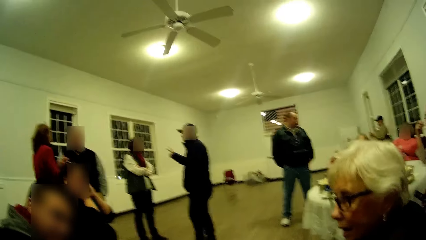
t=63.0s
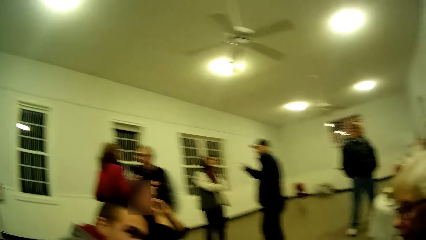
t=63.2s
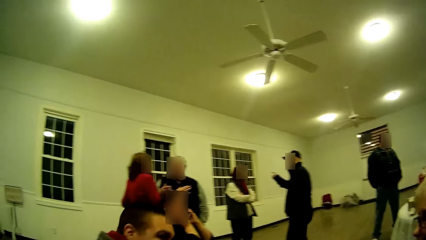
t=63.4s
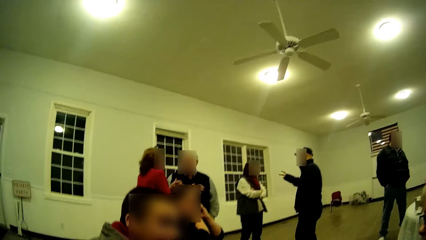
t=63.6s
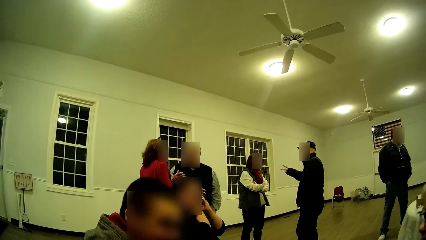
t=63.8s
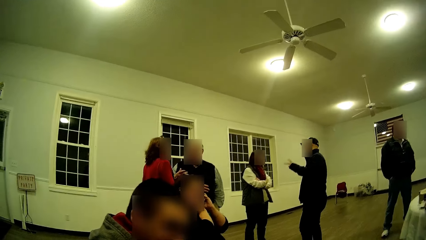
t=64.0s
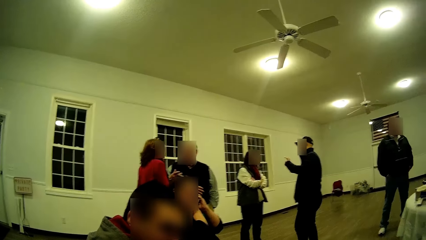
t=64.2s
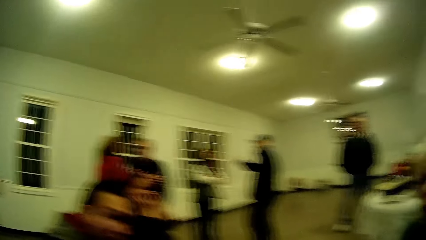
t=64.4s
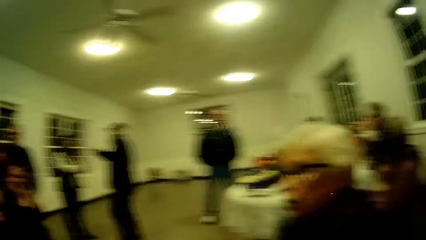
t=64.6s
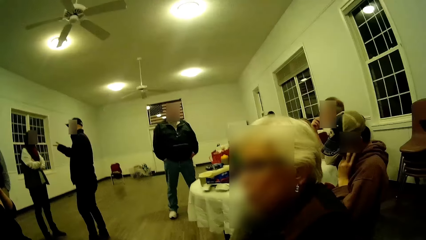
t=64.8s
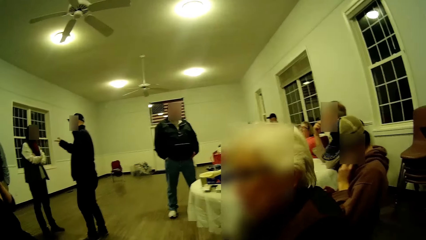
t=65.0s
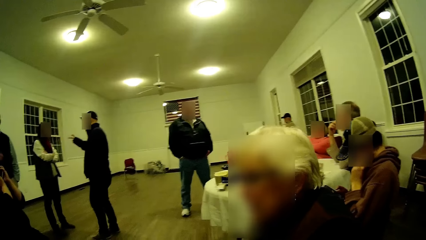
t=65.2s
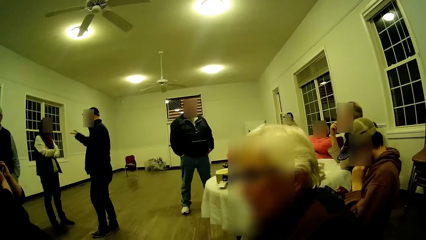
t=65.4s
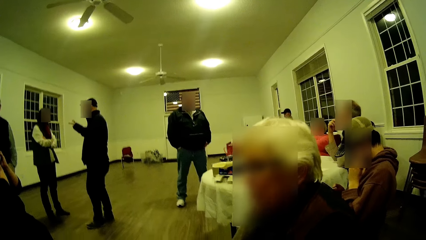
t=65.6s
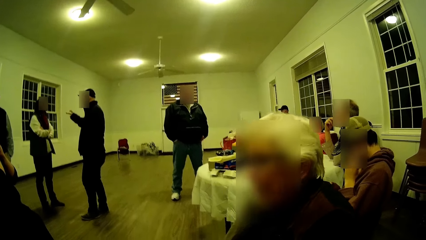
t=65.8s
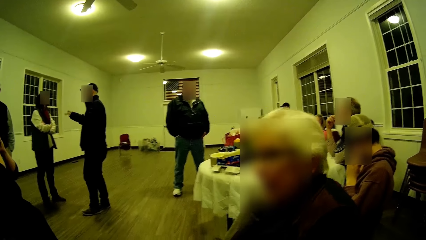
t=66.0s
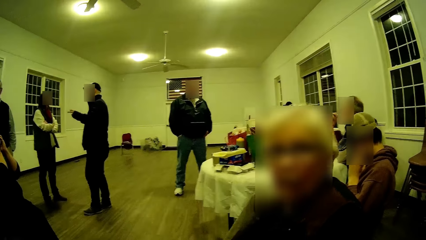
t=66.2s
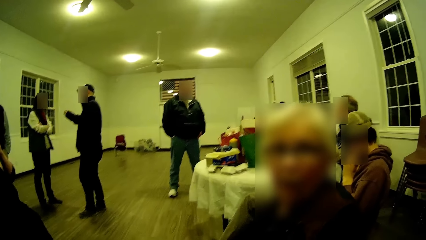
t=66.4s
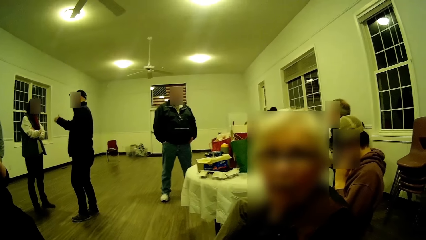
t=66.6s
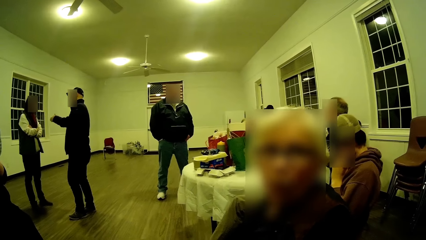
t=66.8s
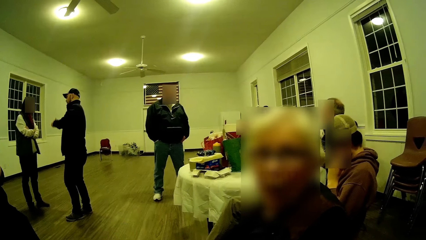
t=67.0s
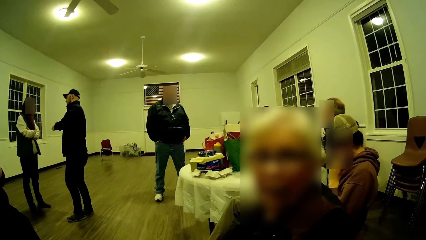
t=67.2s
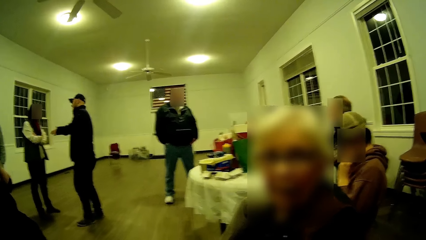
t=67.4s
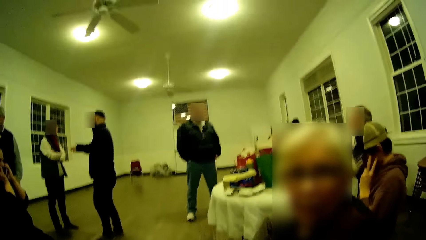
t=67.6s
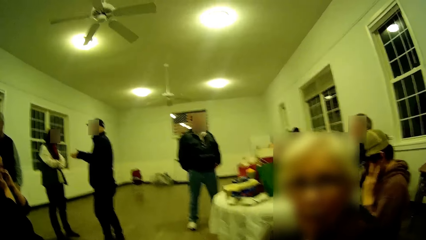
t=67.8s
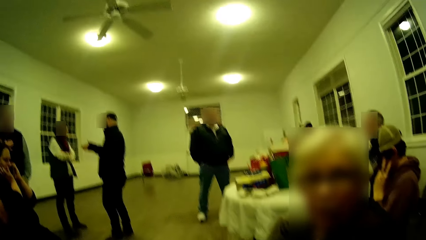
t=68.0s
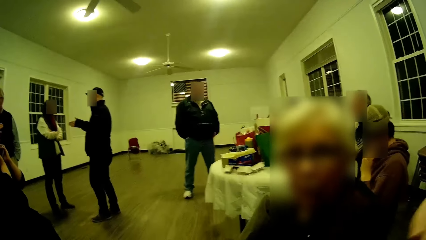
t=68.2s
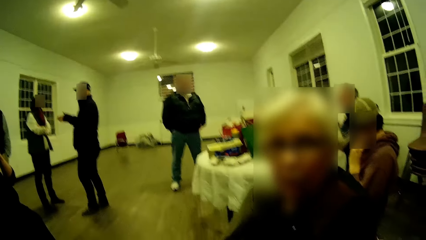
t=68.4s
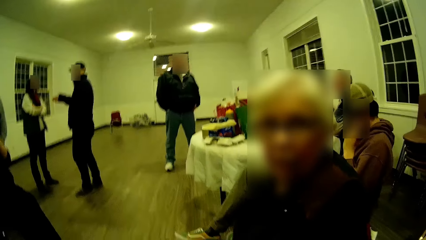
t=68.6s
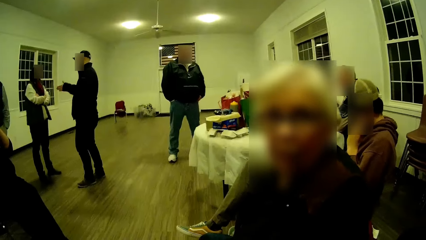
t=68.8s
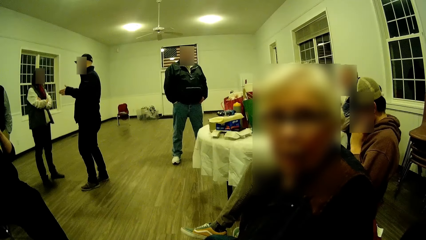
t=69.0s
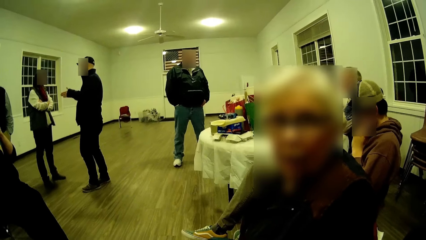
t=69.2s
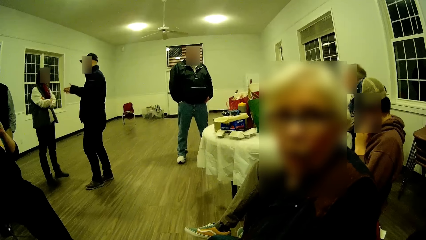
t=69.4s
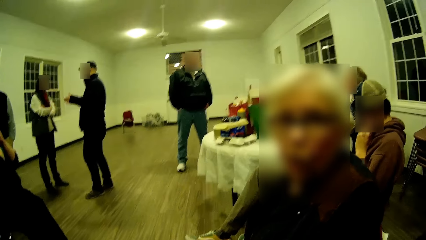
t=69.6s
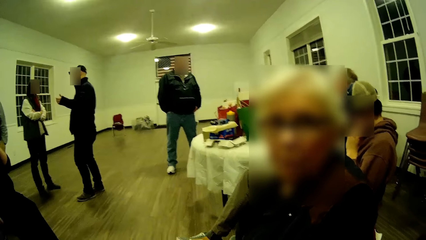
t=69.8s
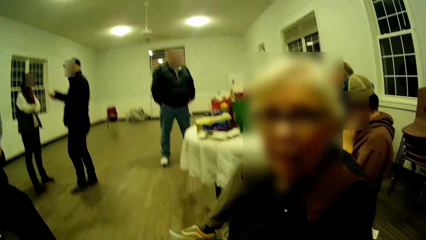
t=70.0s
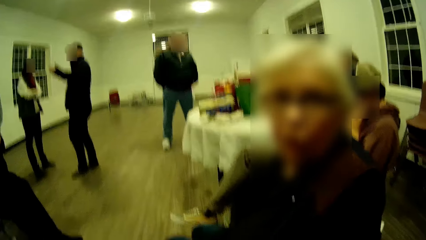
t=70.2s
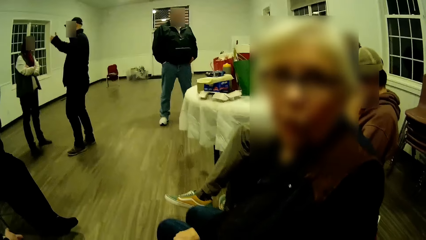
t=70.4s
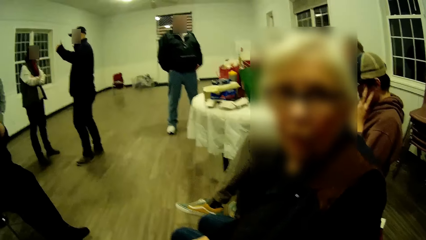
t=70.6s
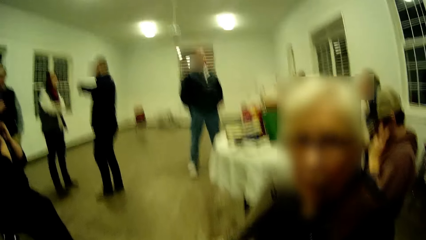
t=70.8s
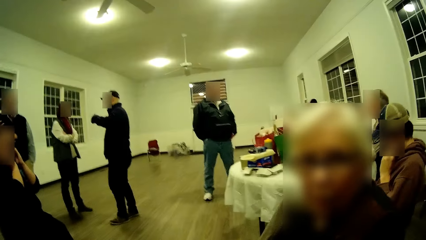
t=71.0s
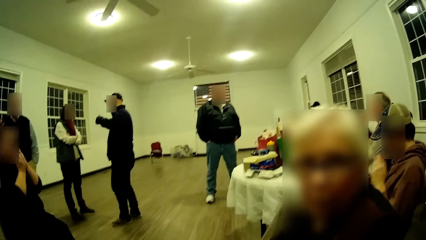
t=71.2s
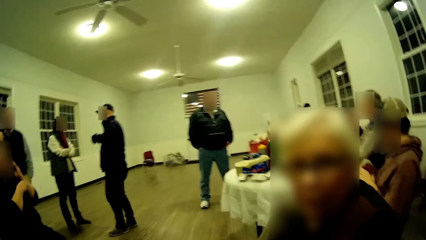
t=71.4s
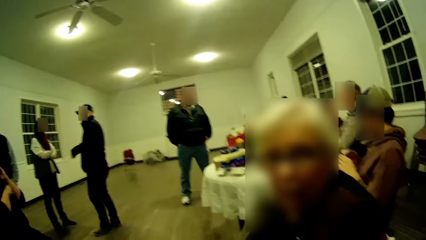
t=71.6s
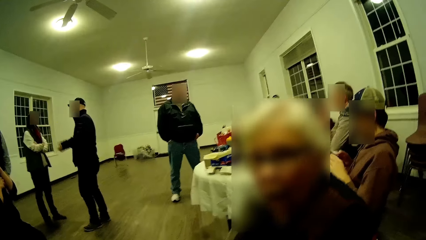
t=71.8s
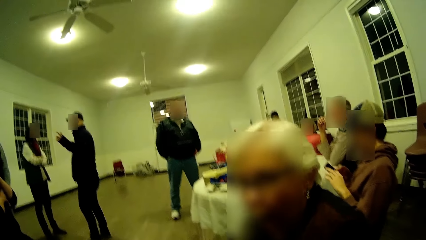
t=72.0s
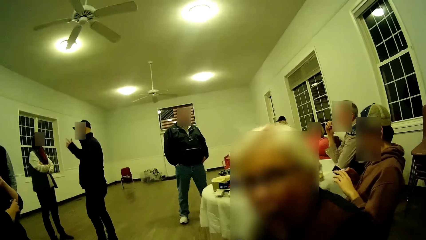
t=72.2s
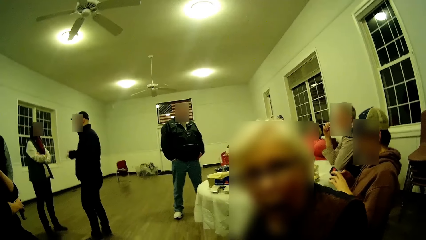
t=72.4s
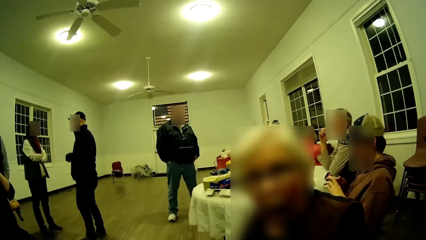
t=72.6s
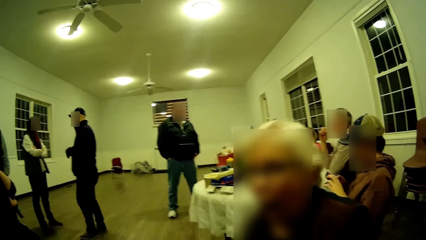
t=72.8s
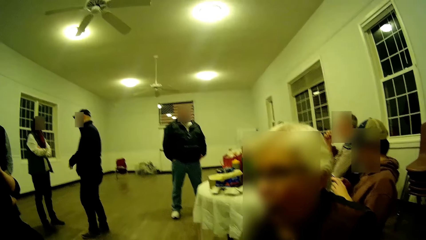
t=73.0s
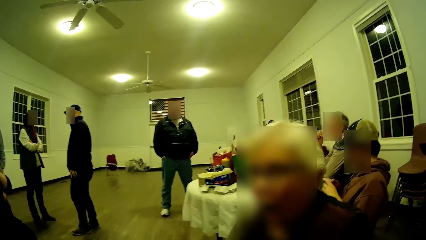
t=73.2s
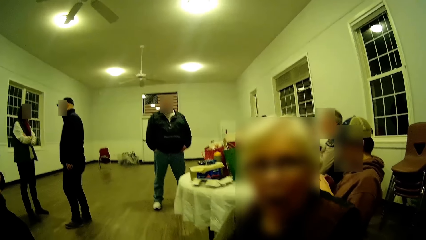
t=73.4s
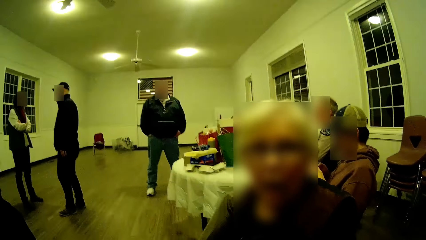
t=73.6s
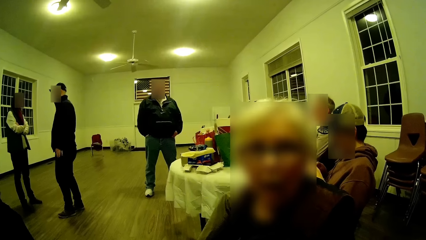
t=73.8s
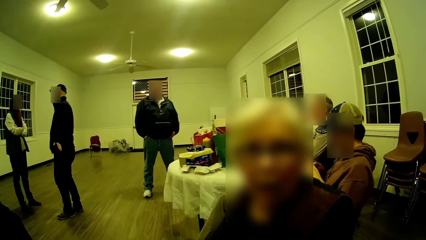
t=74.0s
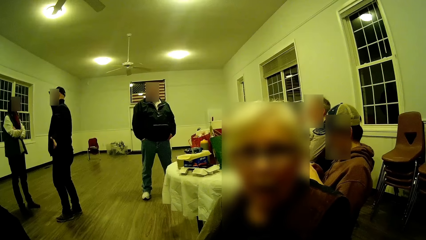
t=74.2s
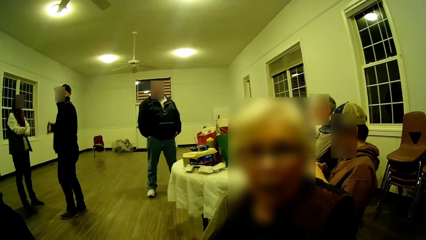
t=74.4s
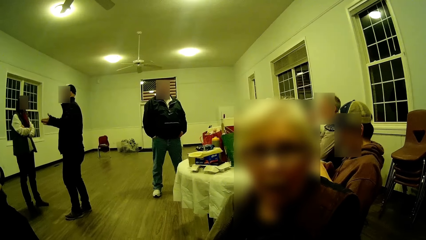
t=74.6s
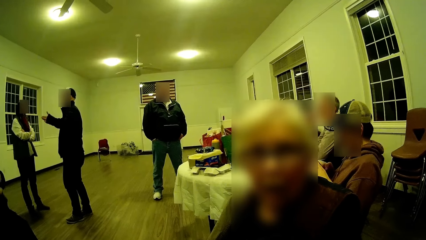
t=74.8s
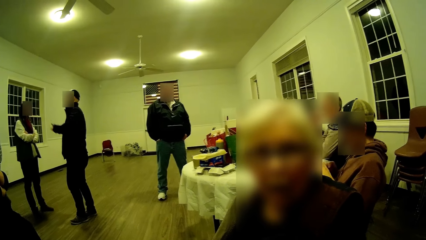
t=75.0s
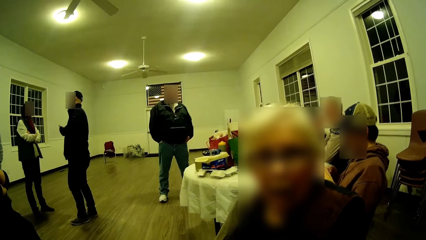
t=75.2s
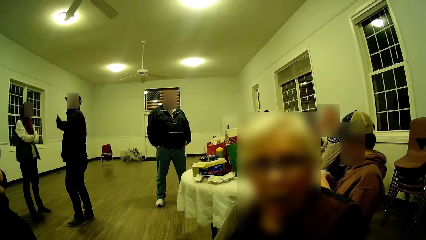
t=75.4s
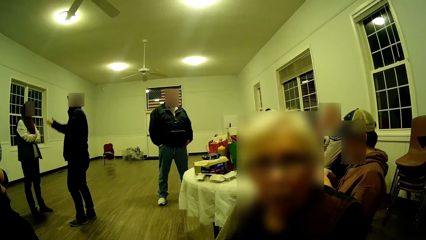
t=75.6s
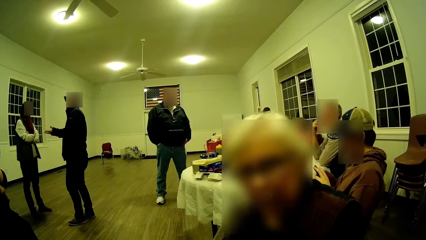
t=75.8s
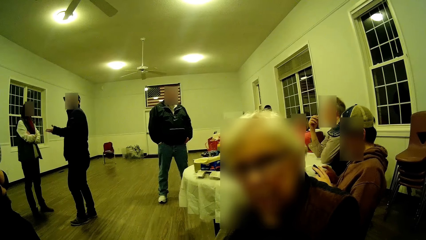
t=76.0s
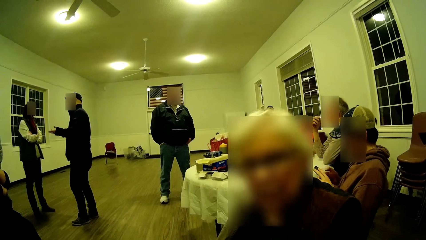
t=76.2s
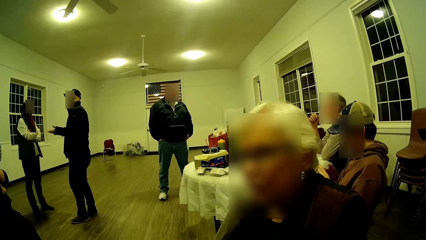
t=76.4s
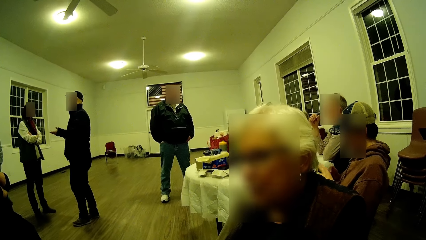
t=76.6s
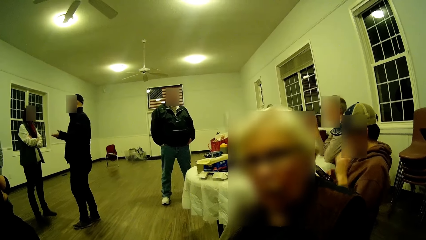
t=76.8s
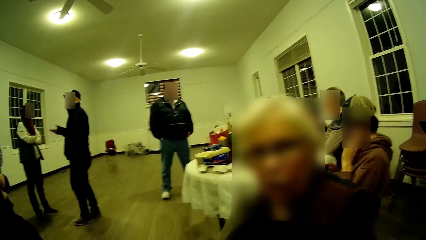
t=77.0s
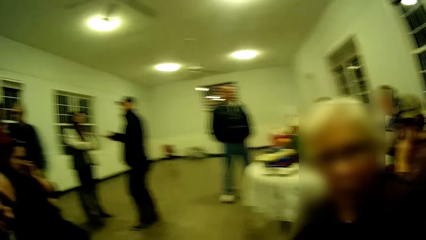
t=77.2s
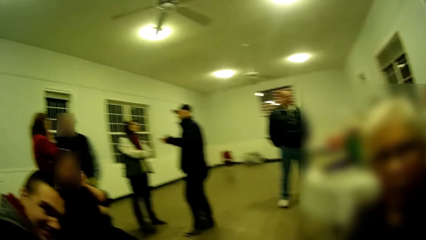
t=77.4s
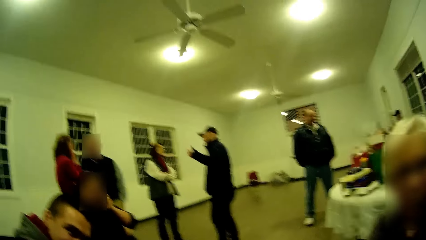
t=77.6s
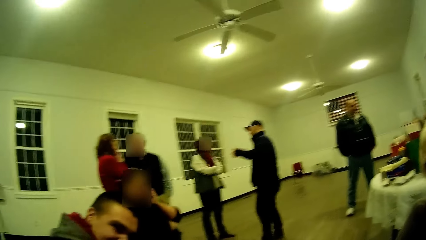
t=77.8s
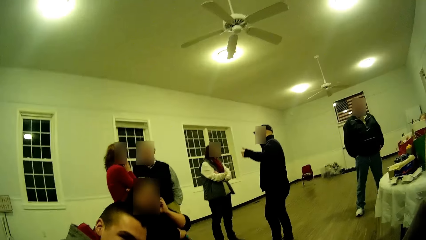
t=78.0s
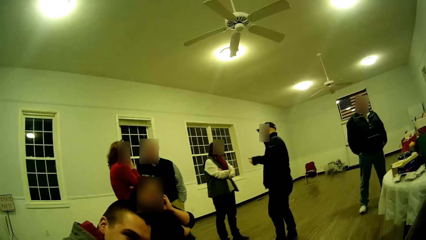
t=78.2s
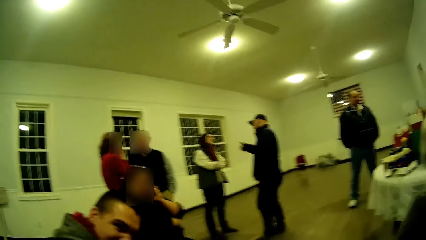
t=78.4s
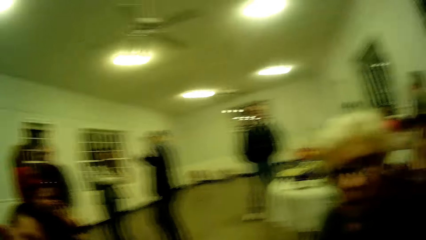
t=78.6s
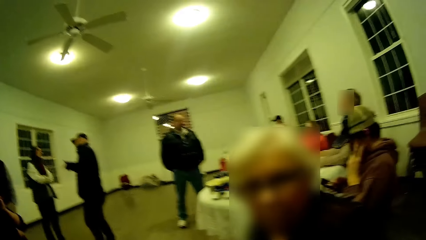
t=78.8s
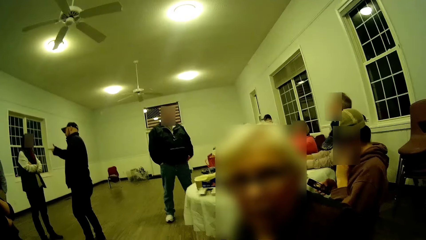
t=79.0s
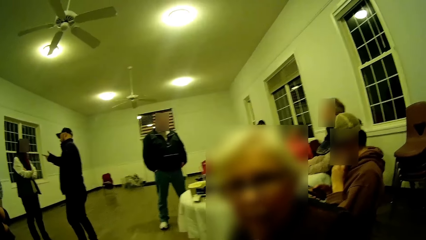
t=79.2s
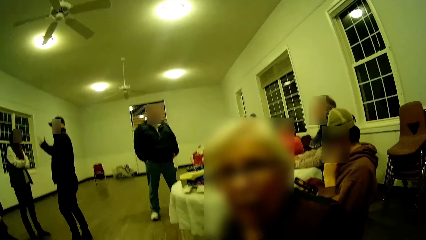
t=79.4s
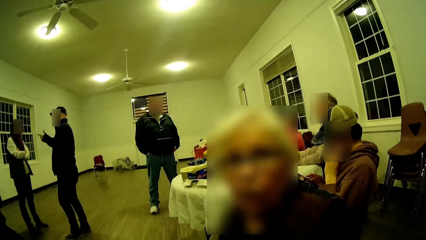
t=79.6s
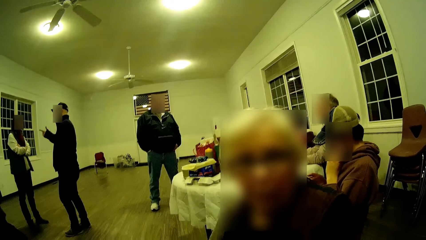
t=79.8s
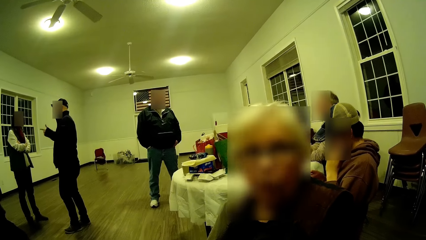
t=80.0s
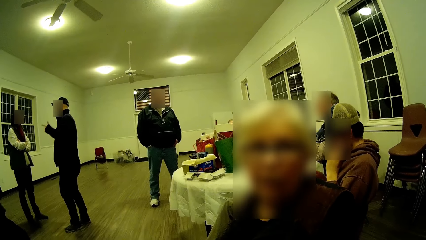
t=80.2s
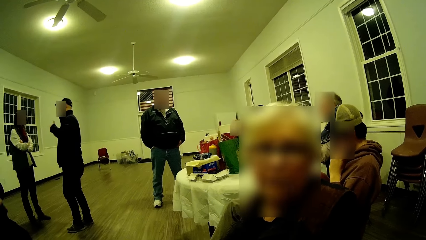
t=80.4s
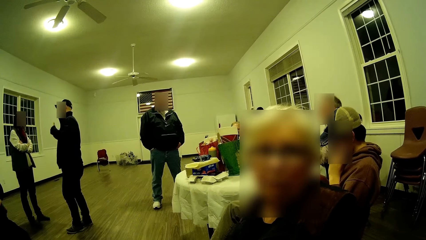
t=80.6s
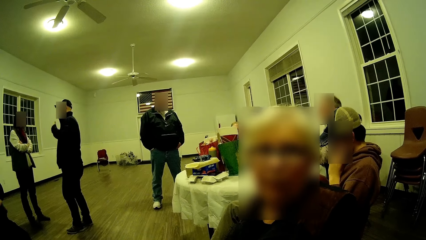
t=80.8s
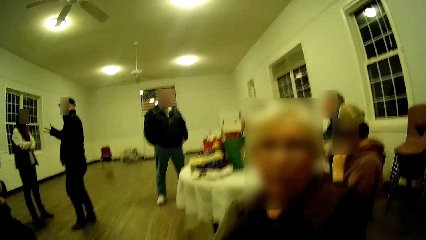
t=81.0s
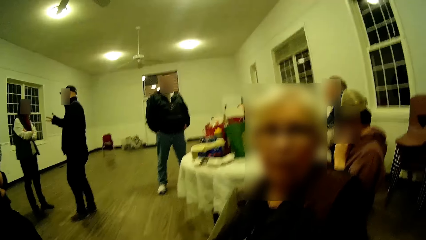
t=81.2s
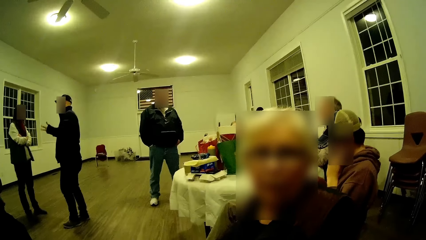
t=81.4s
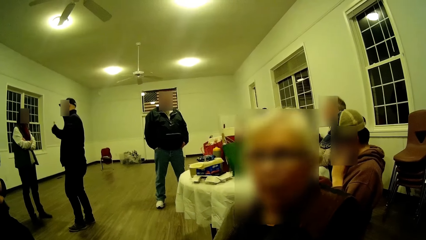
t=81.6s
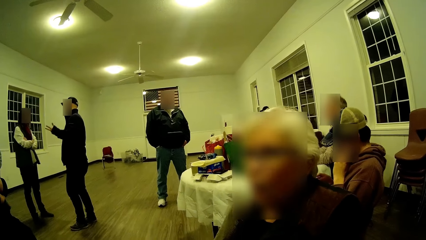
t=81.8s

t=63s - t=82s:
The woman talks. The man talks. The camera wearer looks around. The woman talks to the camera wearer. The woman converses.
